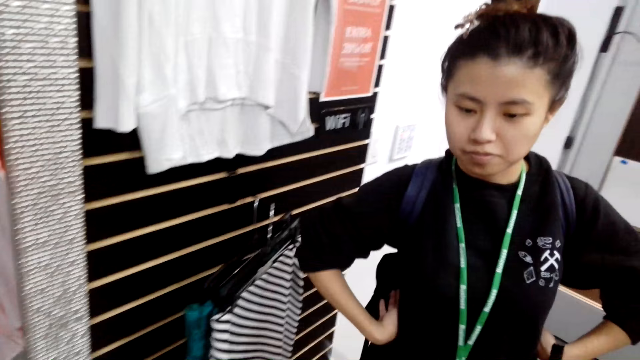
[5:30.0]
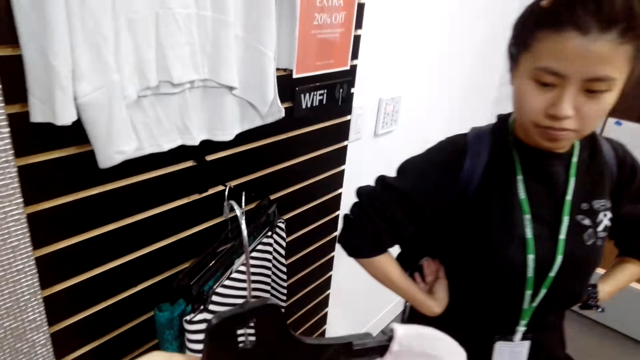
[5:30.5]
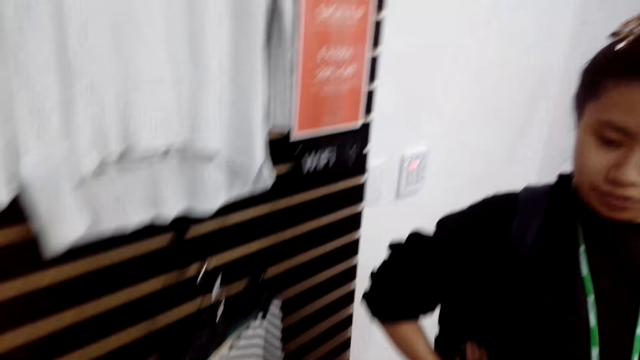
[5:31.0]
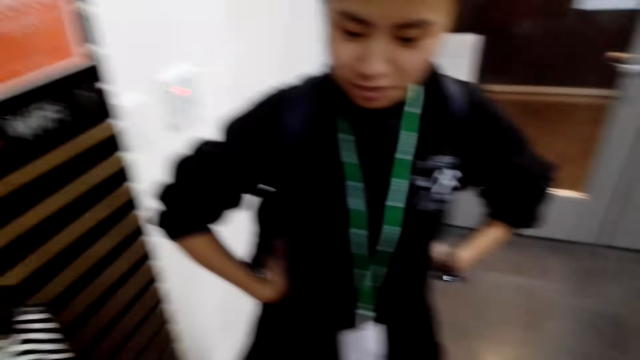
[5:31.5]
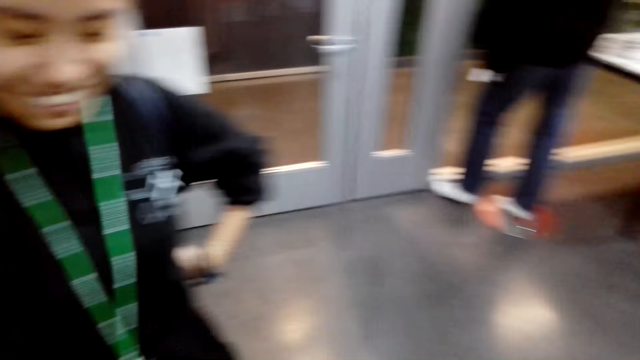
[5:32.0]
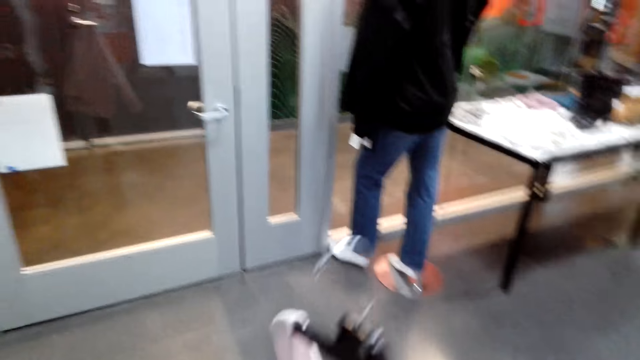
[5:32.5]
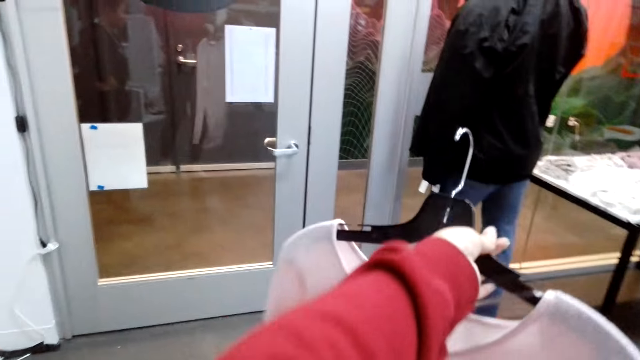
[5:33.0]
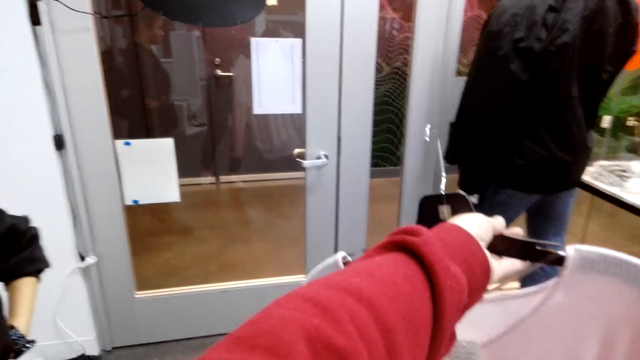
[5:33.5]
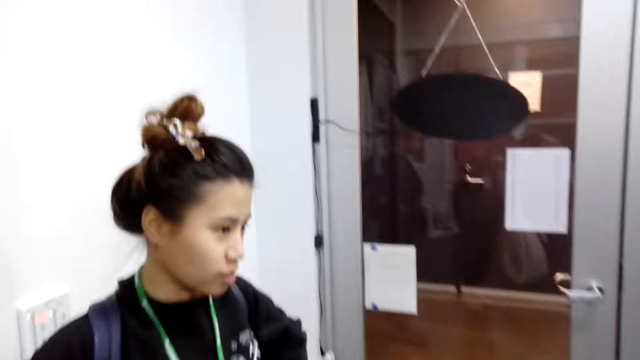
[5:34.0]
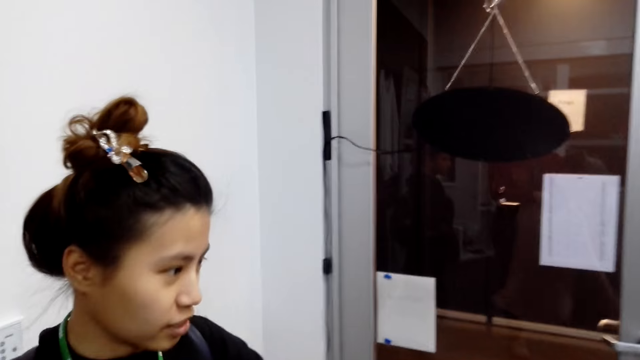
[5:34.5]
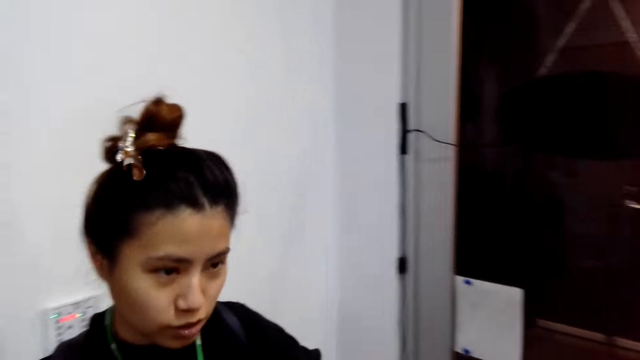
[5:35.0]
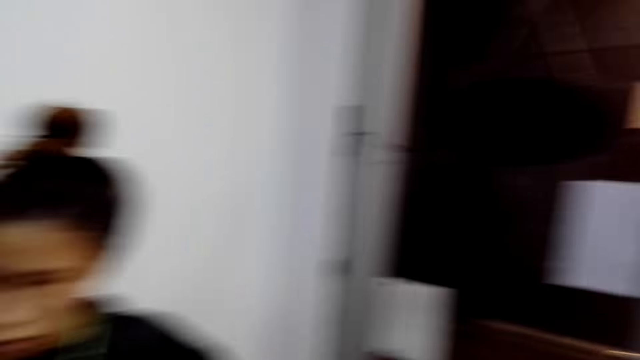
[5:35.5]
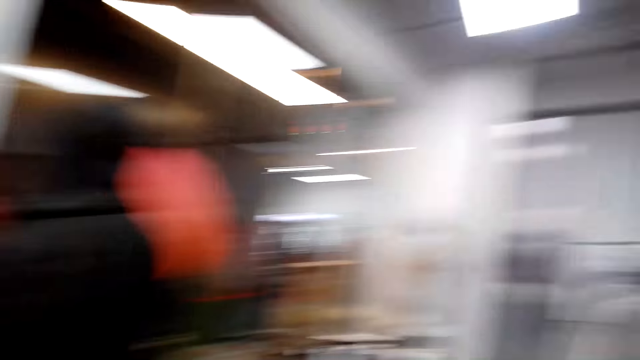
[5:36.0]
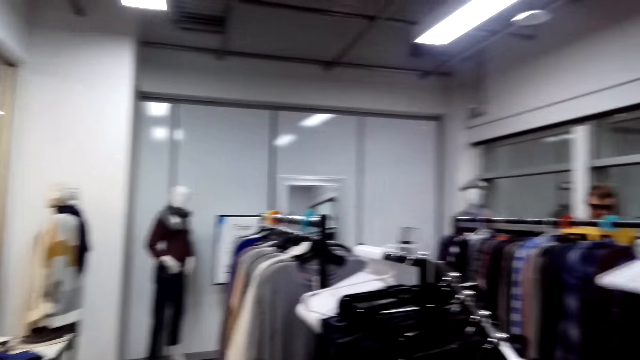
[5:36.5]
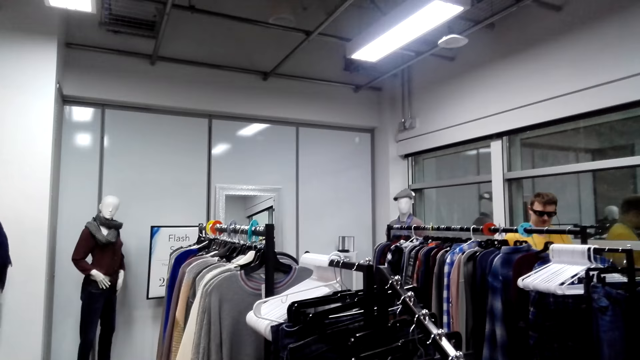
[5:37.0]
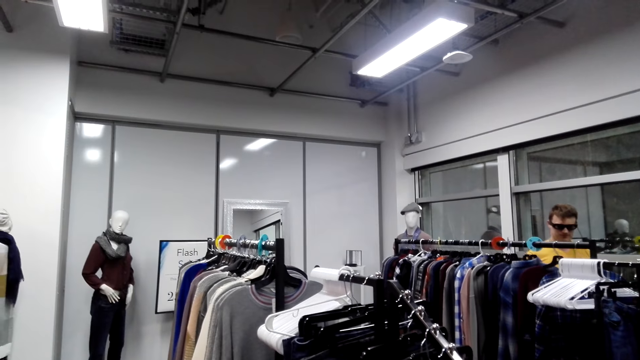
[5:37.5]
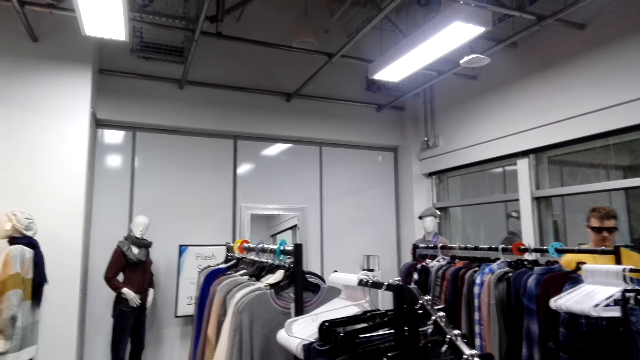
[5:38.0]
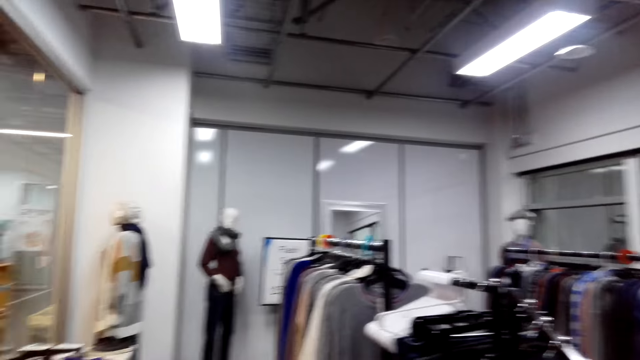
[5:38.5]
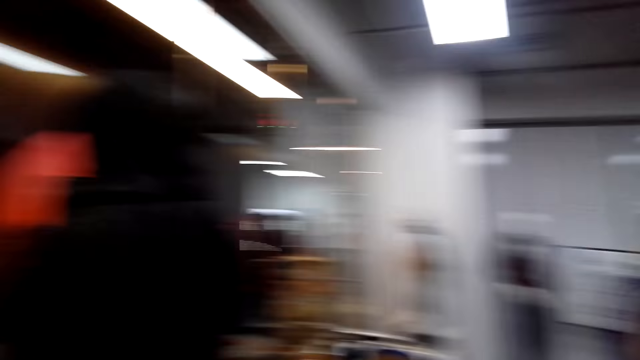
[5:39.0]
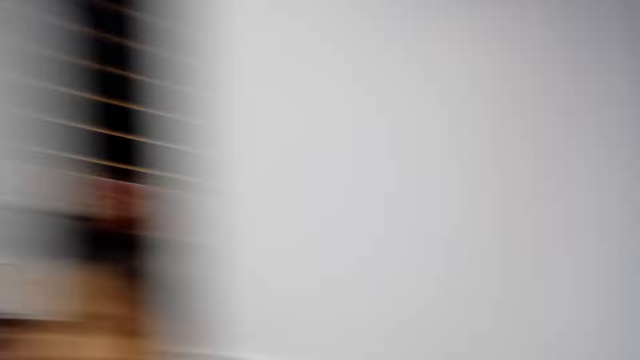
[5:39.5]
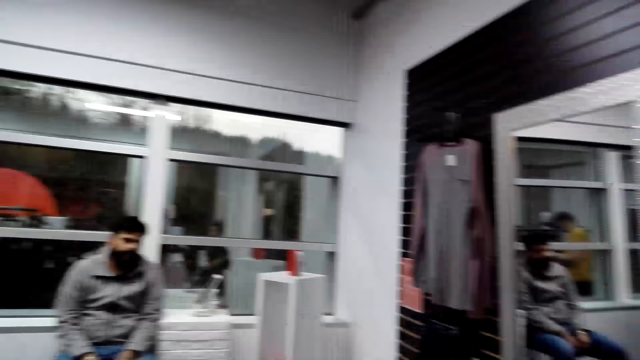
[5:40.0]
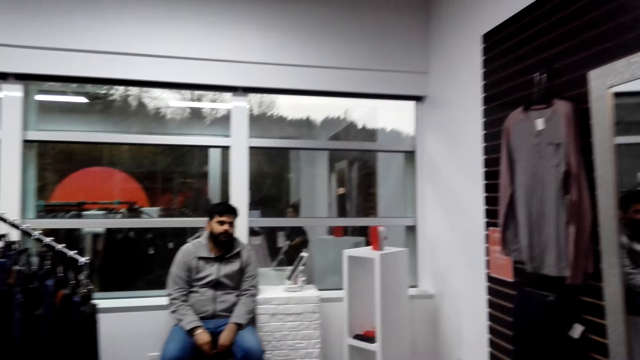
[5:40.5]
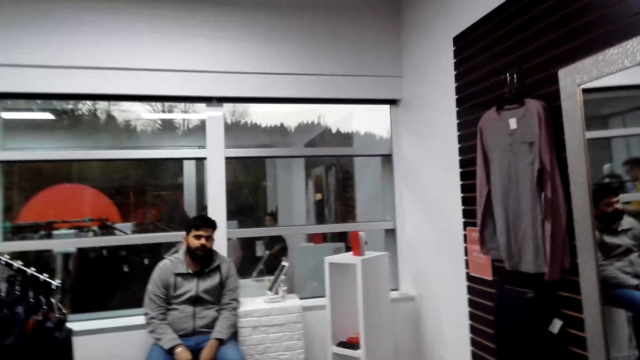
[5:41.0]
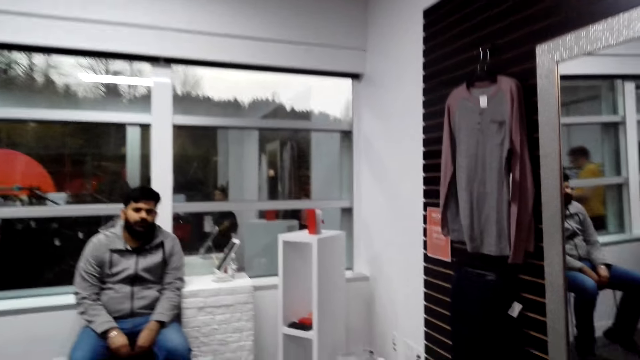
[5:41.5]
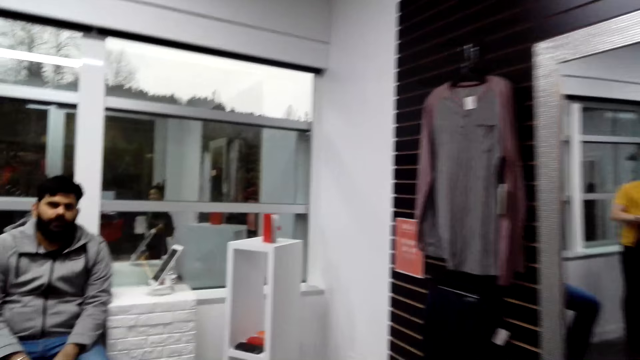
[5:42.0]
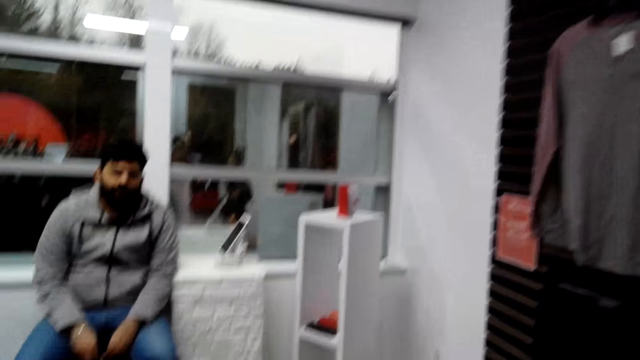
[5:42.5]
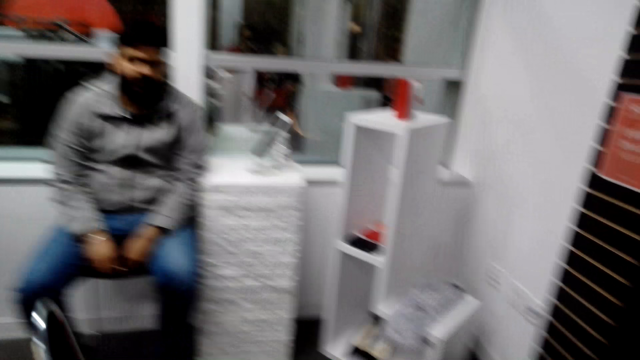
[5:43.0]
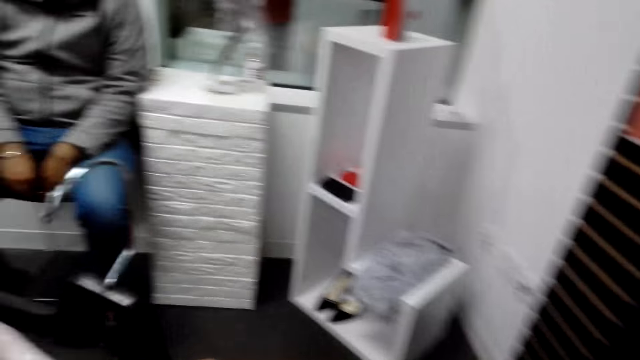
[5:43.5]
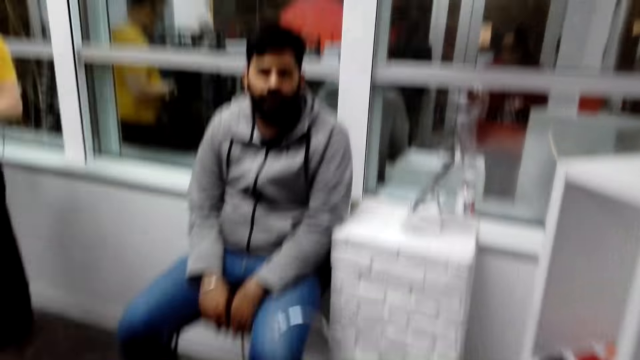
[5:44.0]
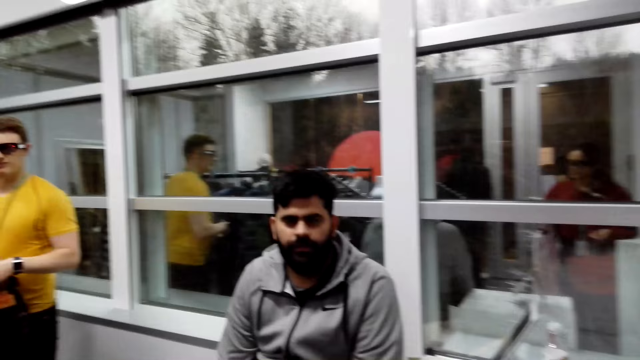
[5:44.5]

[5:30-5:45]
A lady stands in the store. The camera wearer hangs a cloth on a hanger. They hold the cloth in the store. A woman talks to a man. The lady stands in the store. The camera wearer walks around the store. They talk to the man. Another man sits on a stool in the store.

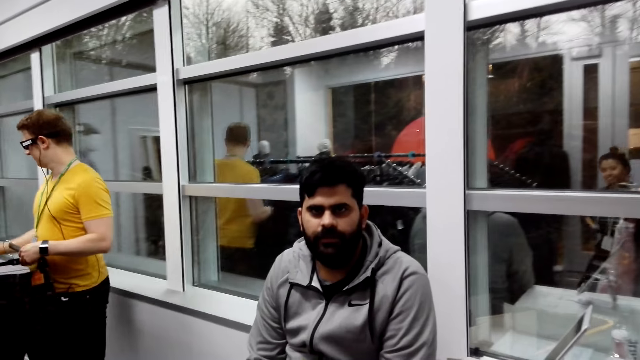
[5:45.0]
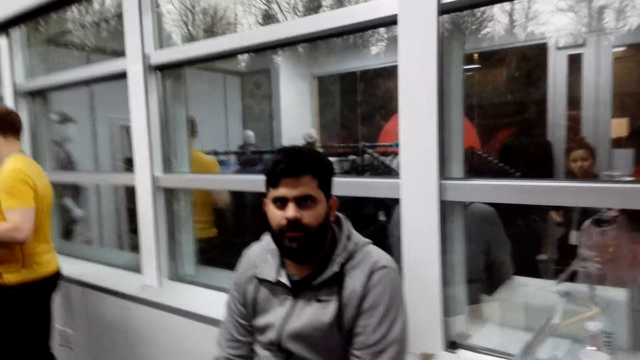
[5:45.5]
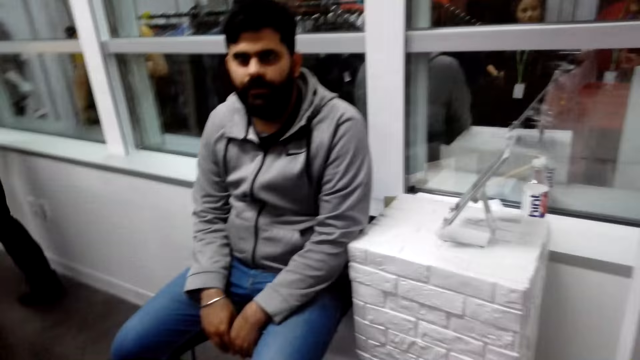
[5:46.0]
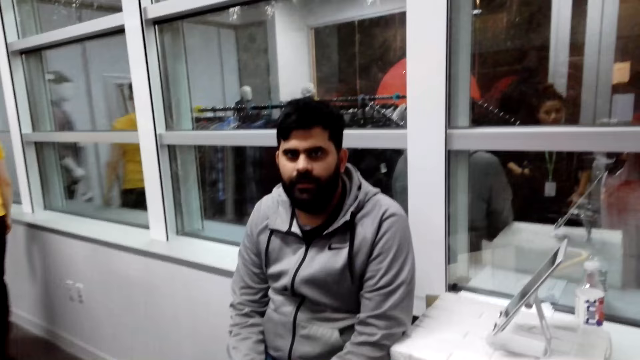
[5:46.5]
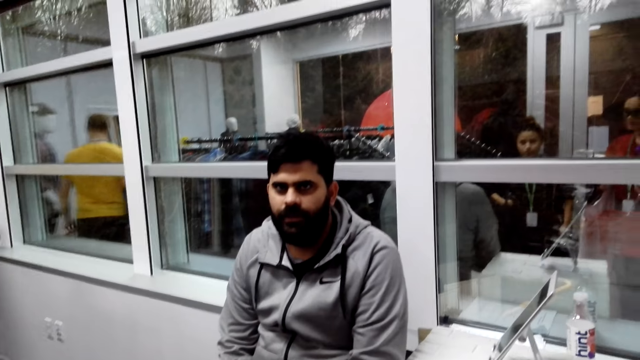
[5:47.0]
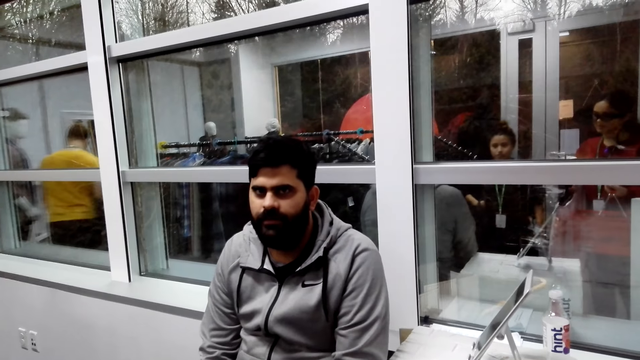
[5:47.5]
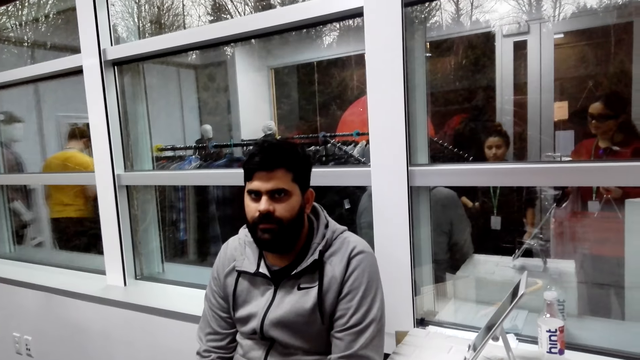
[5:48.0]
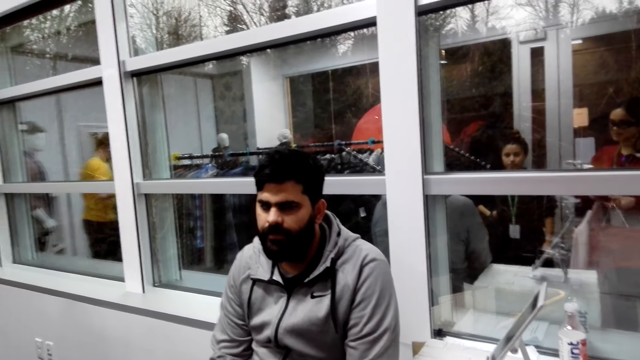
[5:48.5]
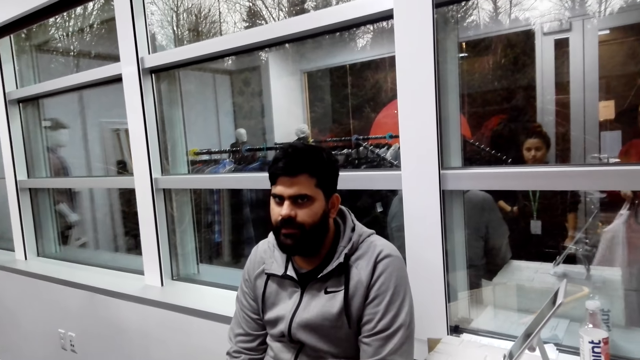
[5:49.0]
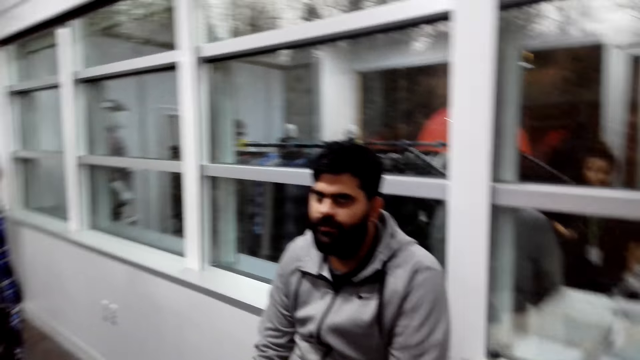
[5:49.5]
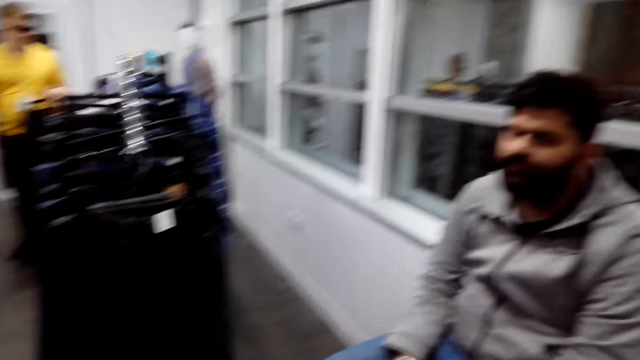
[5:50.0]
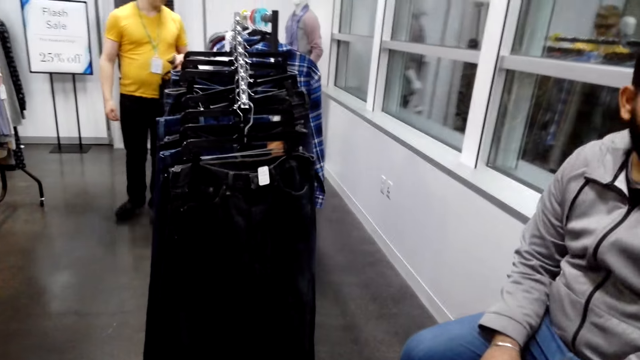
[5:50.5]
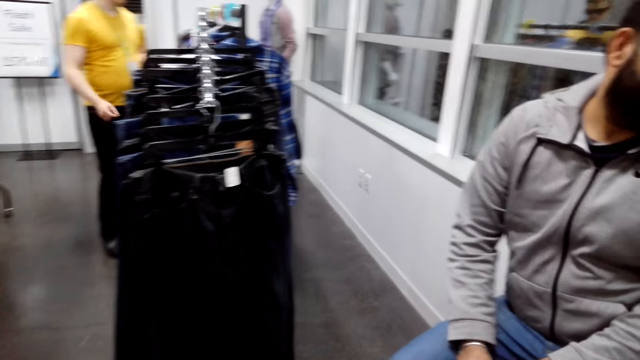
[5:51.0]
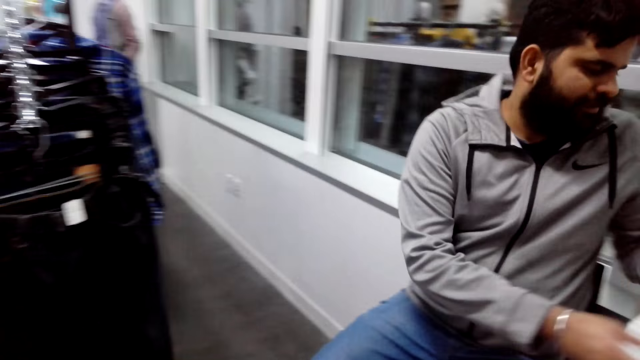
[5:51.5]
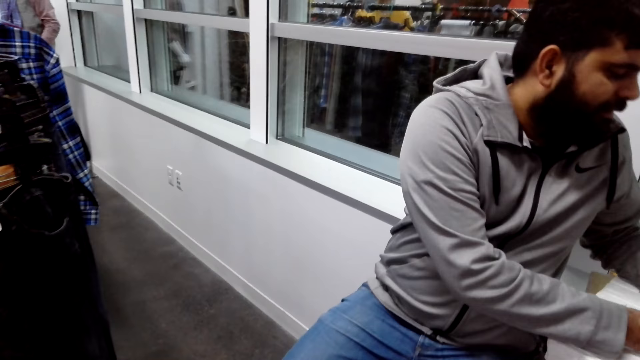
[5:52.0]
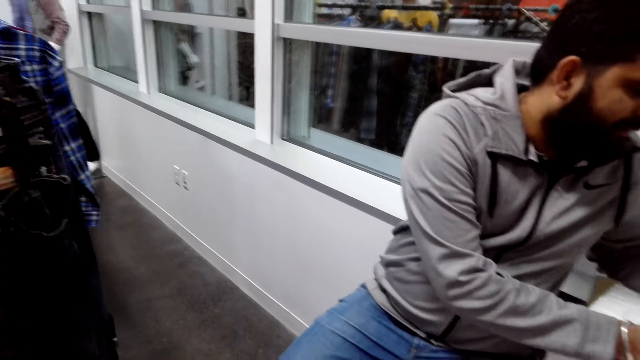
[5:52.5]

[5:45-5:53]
A man picks up a phone.
